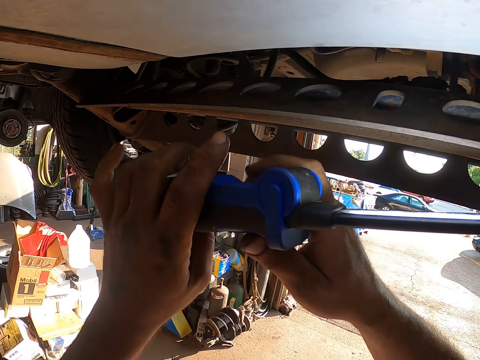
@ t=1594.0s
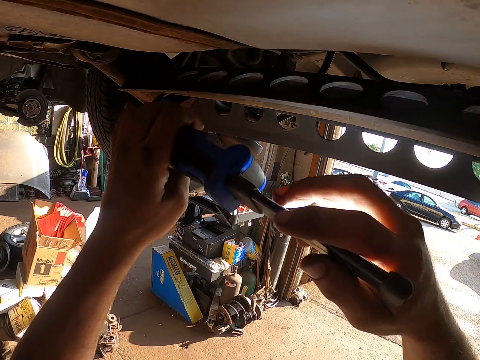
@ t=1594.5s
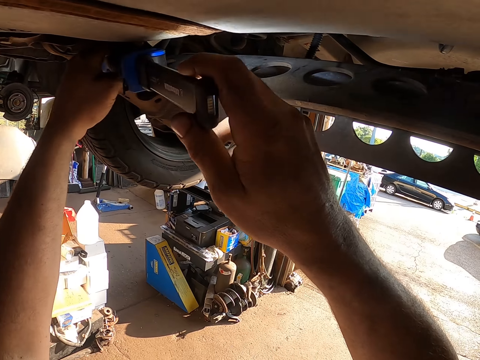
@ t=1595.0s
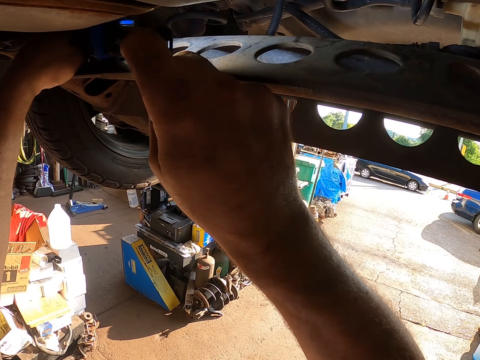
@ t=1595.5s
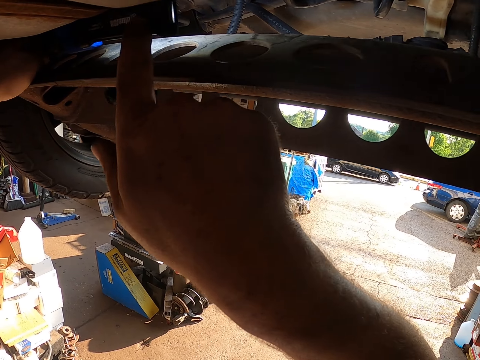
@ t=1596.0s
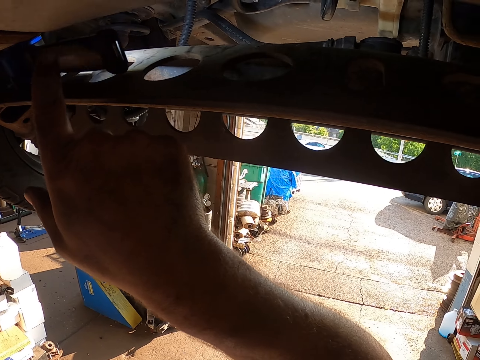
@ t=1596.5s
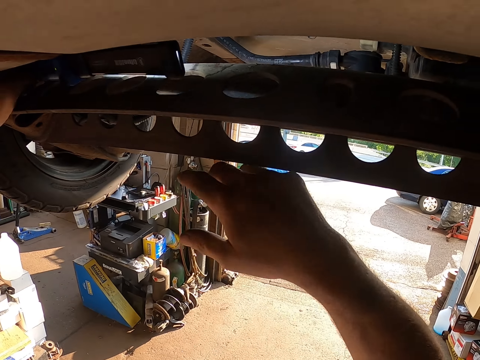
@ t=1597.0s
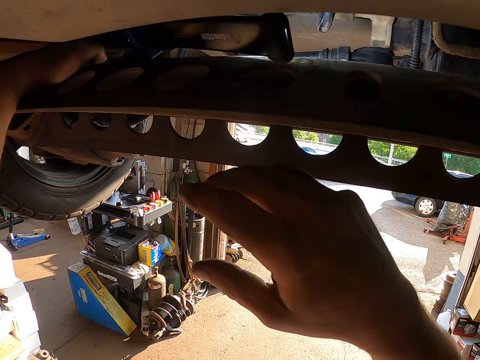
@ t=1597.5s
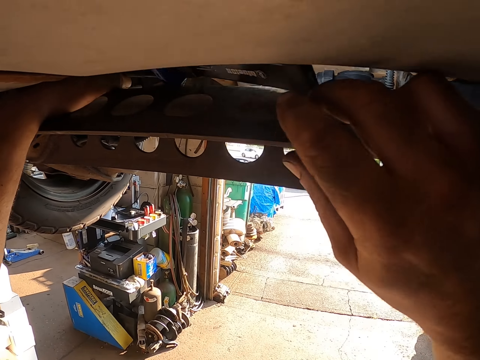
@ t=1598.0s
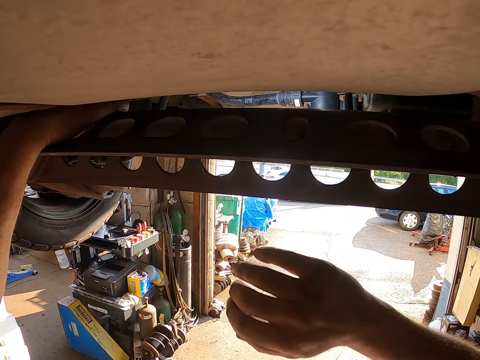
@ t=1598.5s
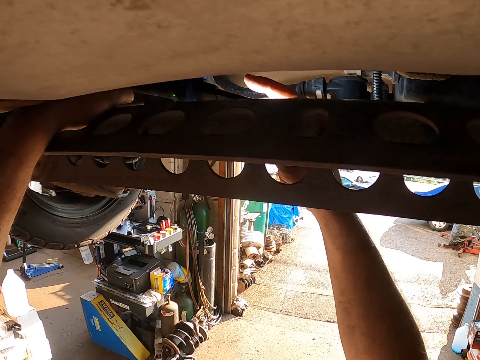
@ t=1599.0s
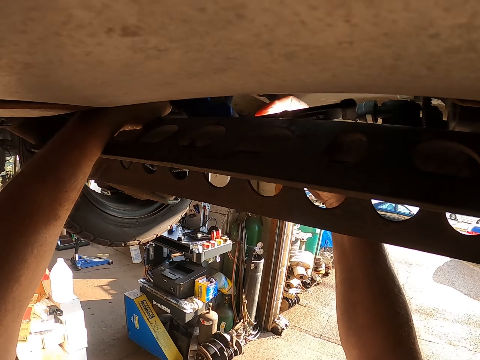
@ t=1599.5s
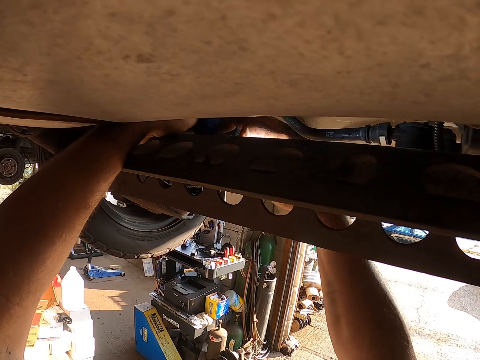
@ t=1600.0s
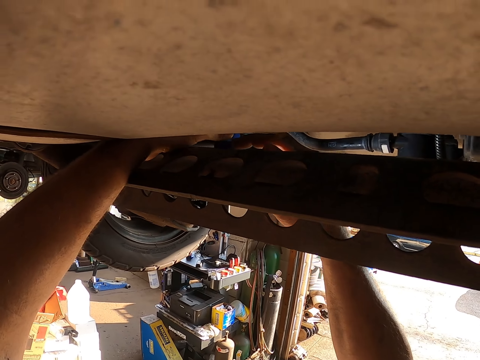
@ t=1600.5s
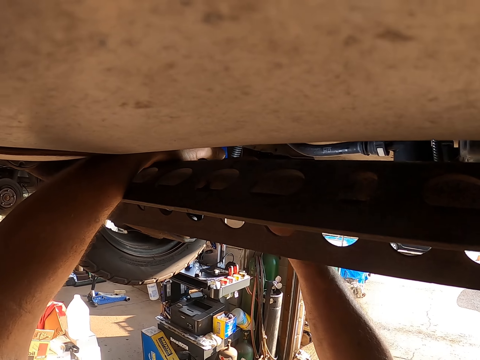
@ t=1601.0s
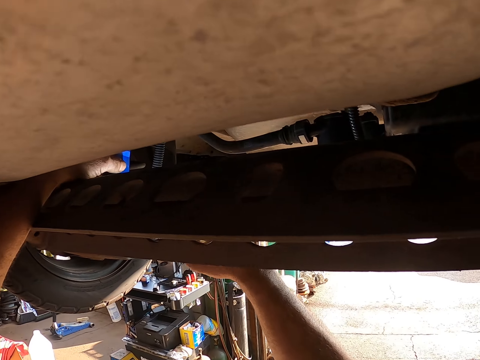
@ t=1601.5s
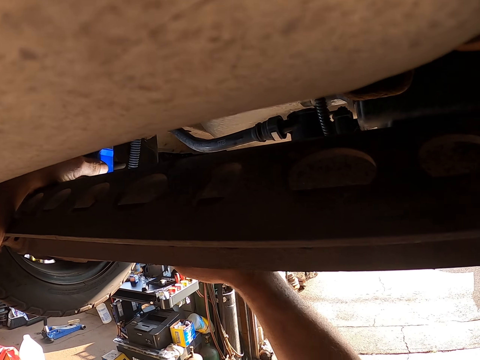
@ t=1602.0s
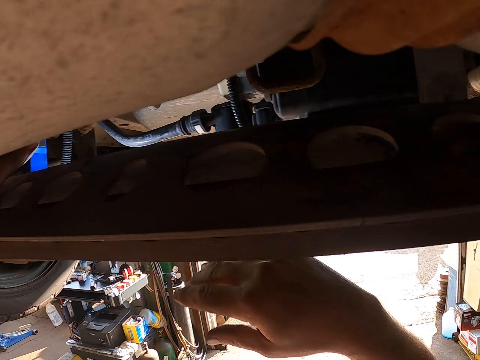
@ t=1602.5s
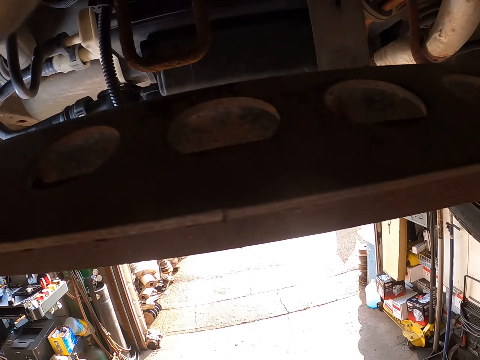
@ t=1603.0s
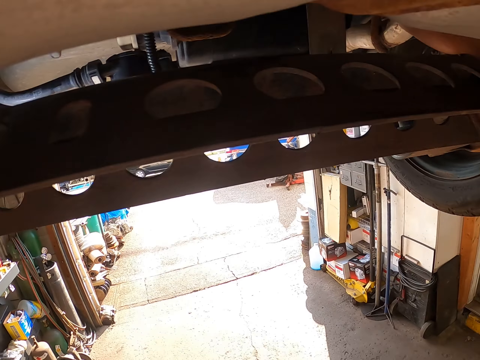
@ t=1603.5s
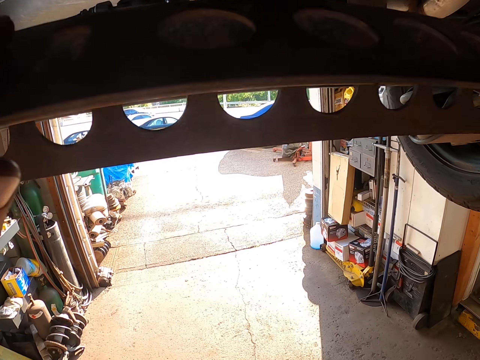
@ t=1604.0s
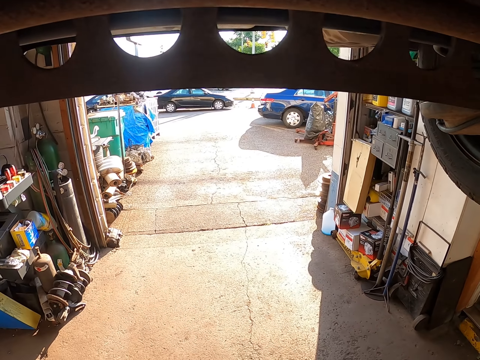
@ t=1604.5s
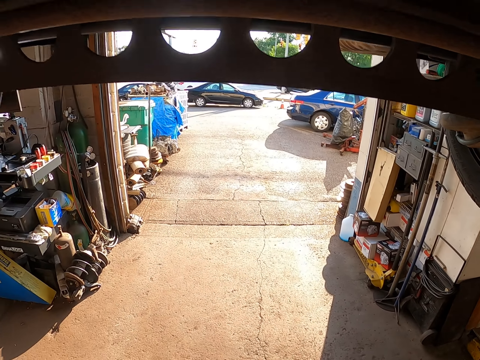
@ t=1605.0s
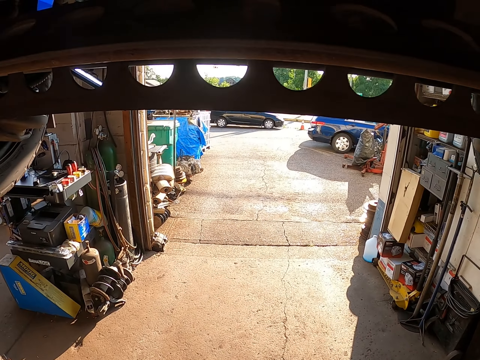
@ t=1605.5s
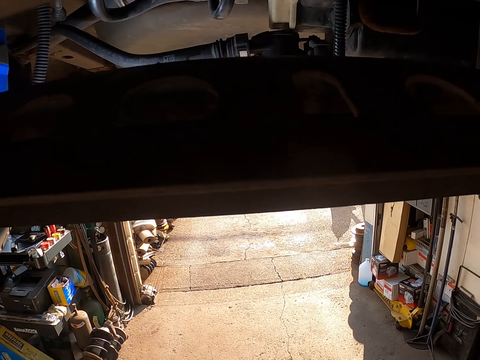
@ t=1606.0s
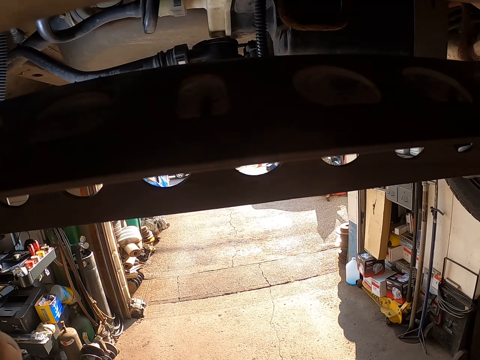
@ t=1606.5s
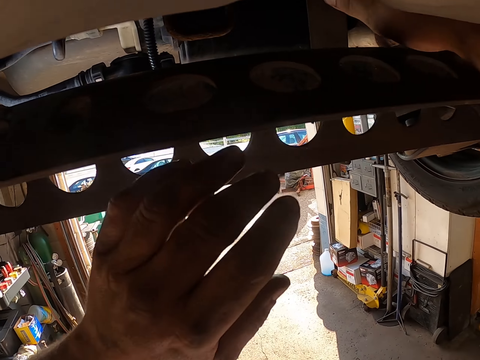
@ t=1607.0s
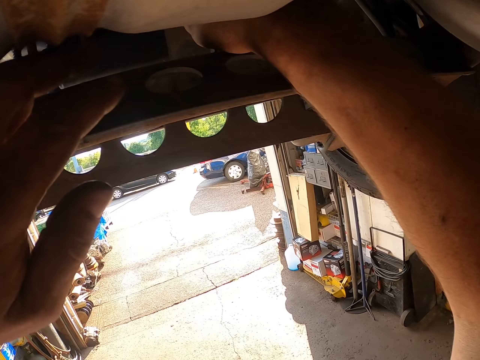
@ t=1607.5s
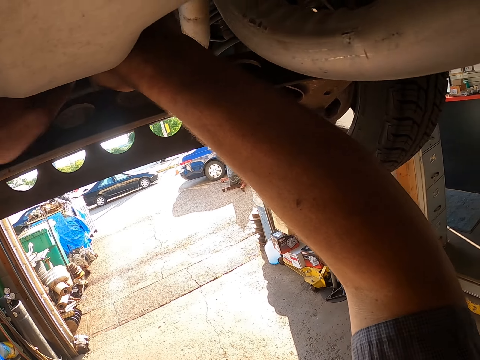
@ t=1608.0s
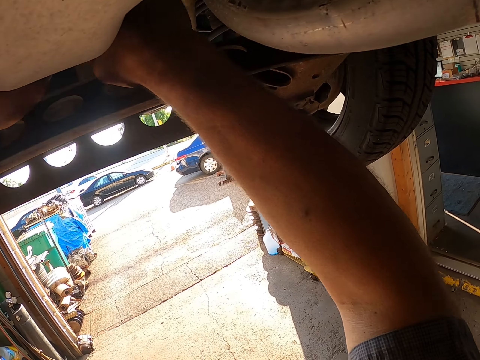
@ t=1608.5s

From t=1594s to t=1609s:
The camera wearer holds the lawn mower with the other hand. They put the flashlight on the lawn mower. They hold the lawn mower. They move a hand. They move a hand again. They fix the lawn mower.

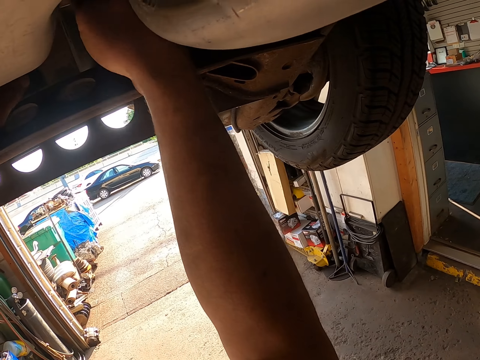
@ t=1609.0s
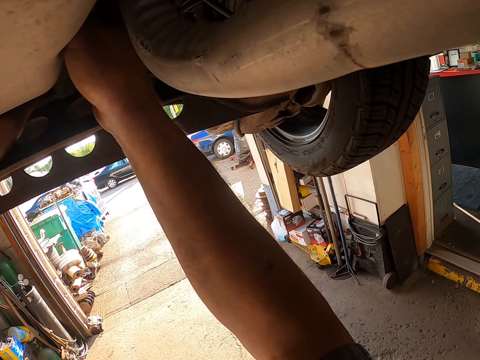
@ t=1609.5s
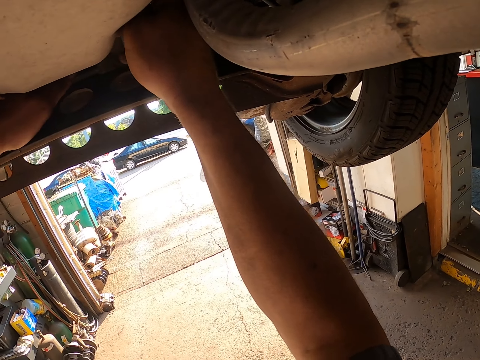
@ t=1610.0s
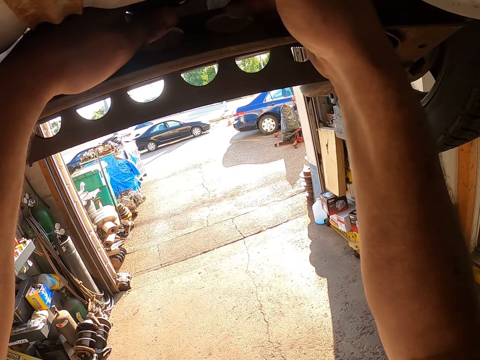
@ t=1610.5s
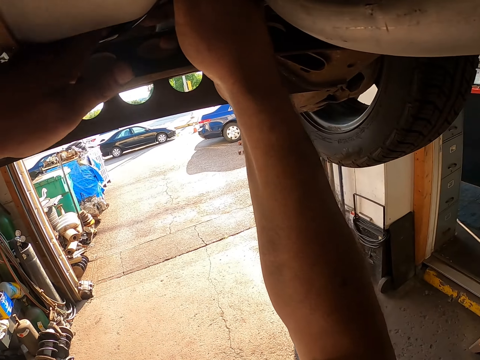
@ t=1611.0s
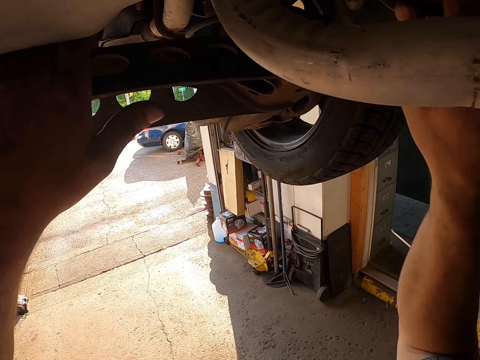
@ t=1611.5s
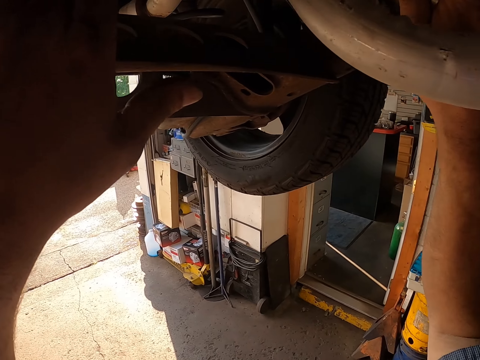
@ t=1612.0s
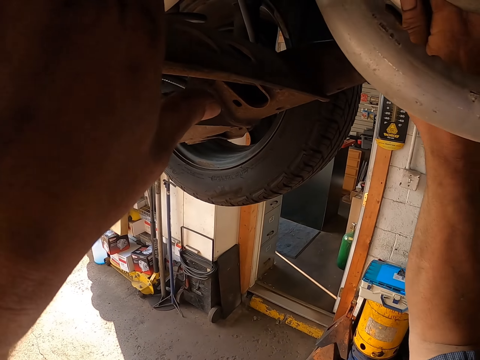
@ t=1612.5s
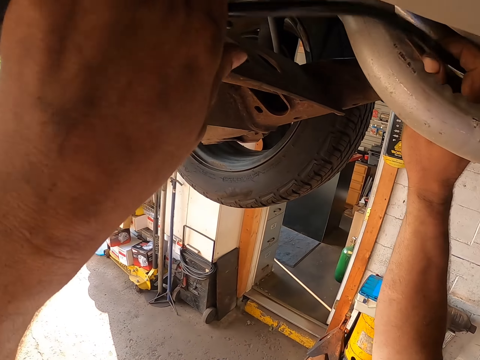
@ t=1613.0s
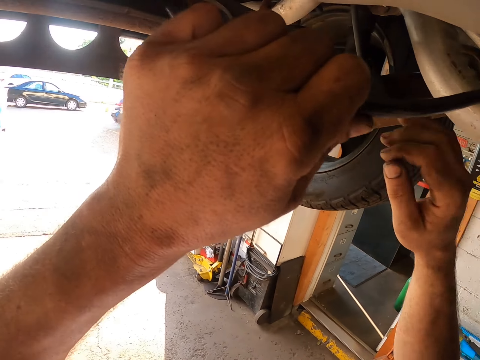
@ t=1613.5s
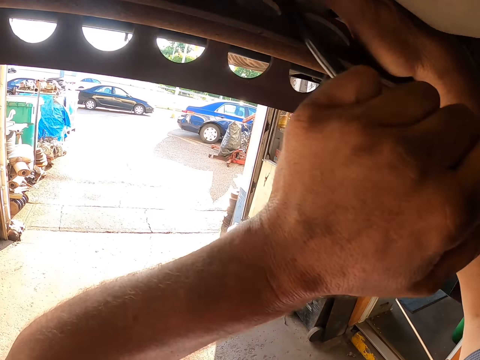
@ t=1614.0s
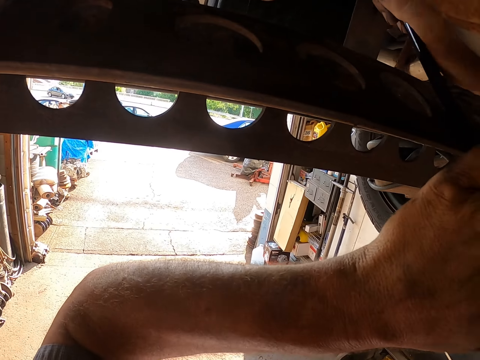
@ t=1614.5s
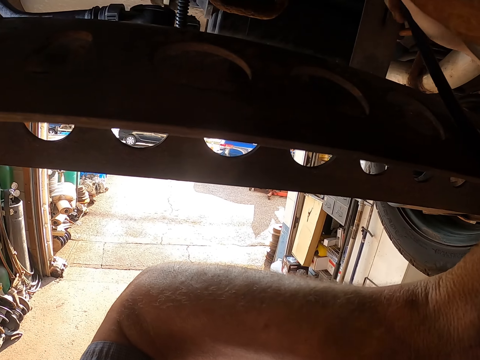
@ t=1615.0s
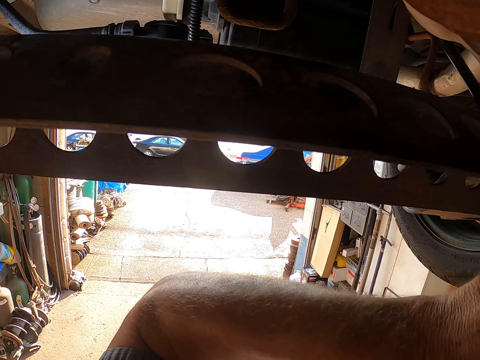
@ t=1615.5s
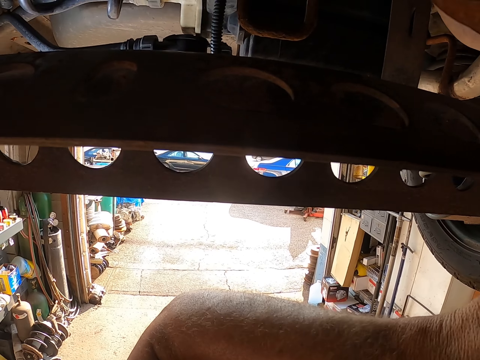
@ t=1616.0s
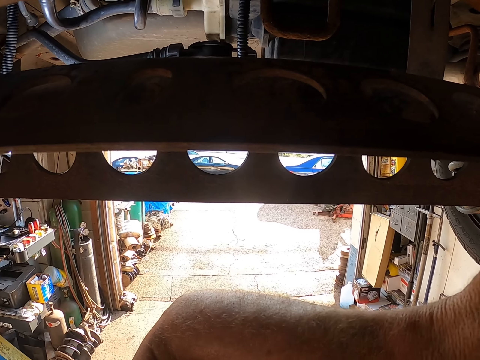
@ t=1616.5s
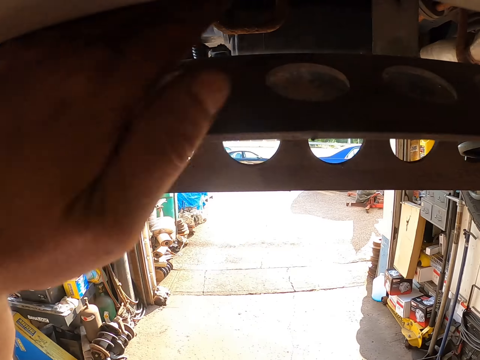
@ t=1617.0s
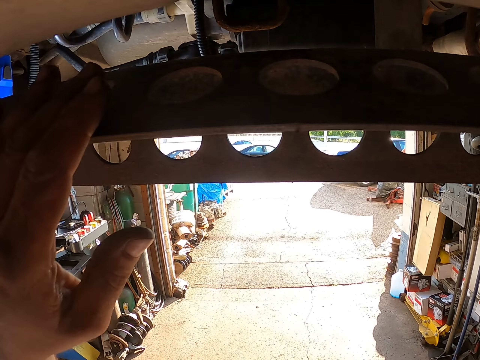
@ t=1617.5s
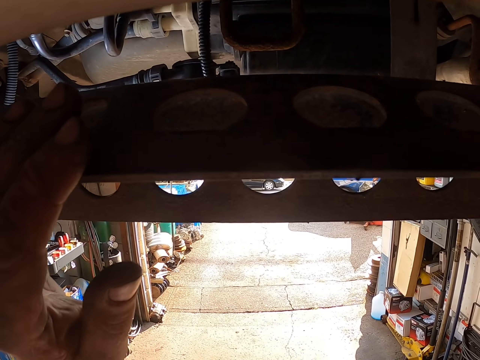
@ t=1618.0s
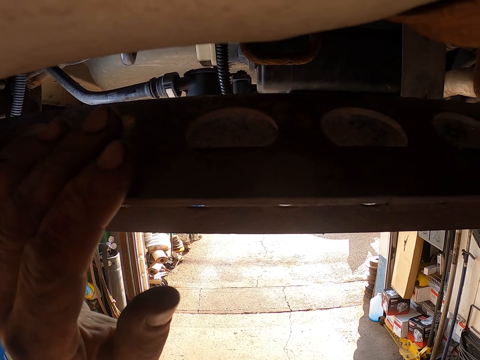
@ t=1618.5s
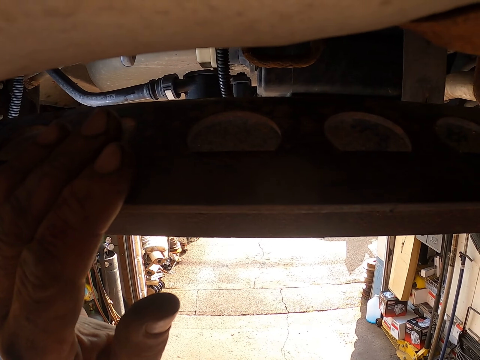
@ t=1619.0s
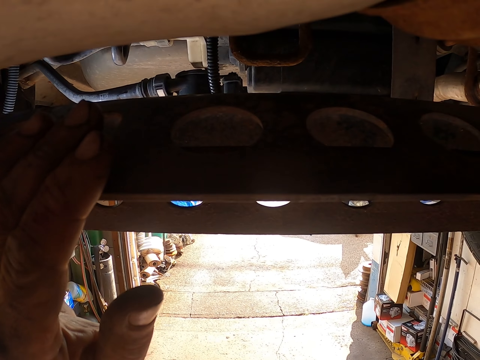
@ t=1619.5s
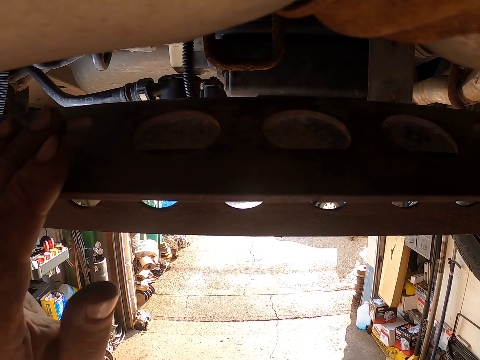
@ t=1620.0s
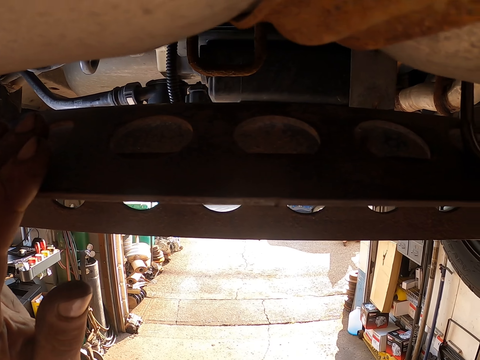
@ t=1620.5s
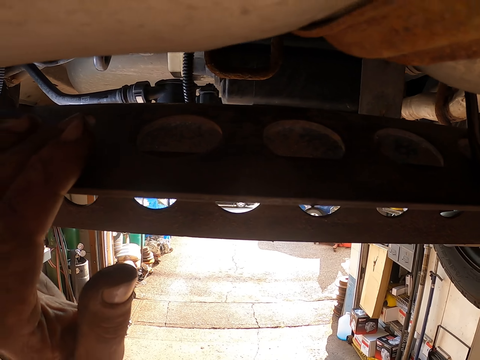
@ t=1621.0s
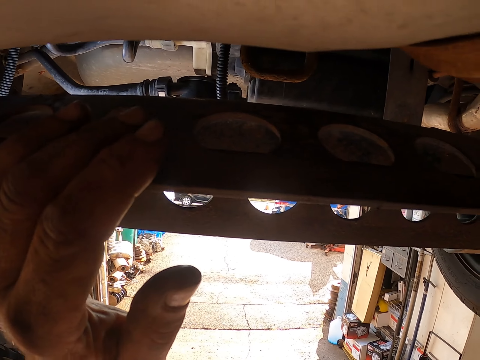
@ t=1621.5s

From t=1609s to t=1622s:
The camera wearer fixes something.
